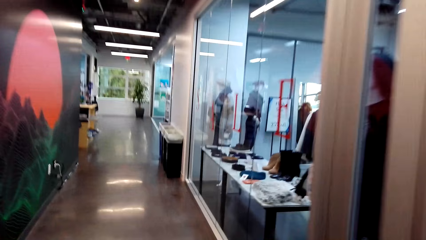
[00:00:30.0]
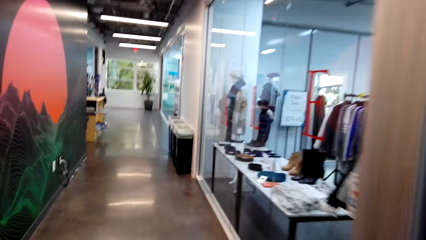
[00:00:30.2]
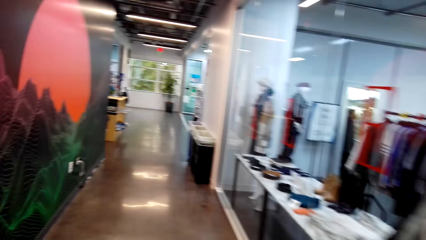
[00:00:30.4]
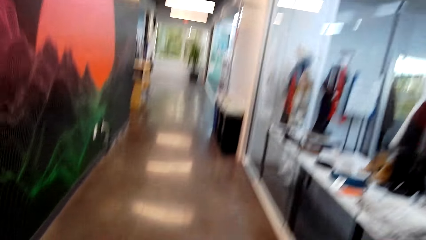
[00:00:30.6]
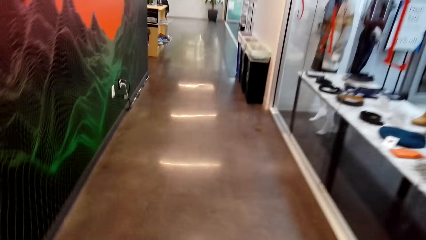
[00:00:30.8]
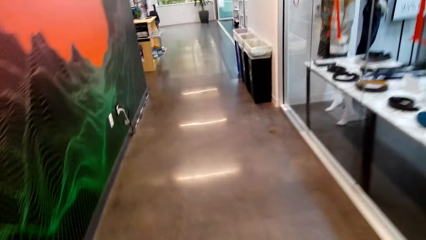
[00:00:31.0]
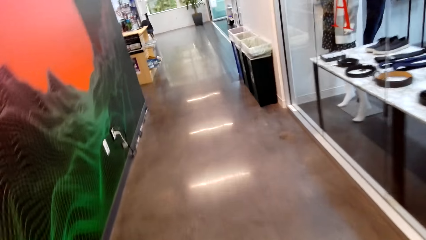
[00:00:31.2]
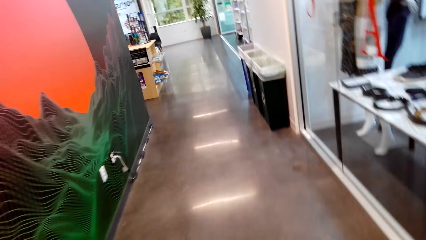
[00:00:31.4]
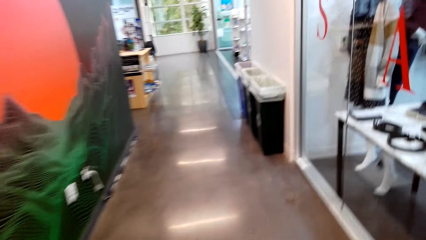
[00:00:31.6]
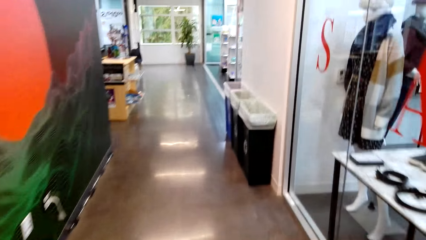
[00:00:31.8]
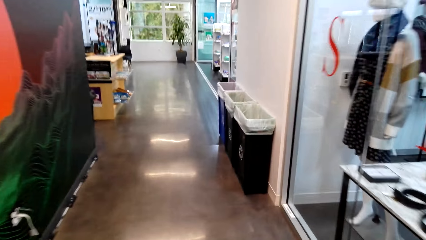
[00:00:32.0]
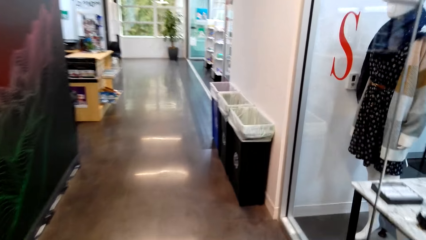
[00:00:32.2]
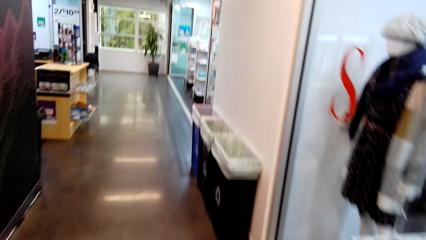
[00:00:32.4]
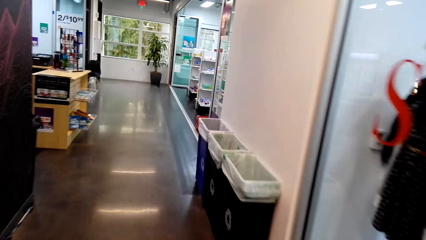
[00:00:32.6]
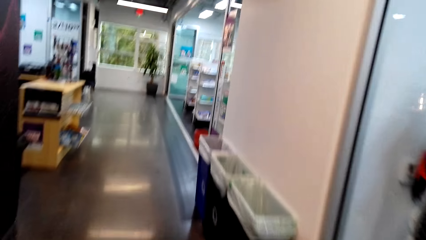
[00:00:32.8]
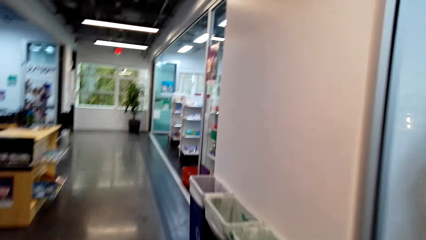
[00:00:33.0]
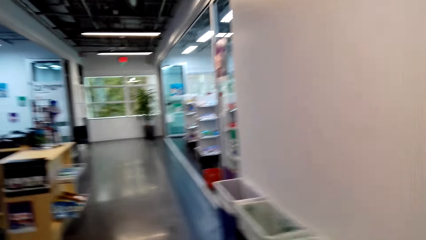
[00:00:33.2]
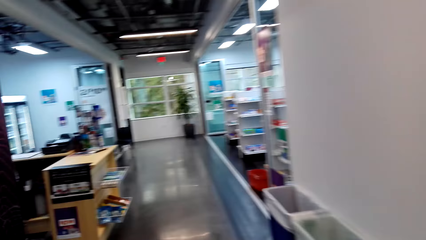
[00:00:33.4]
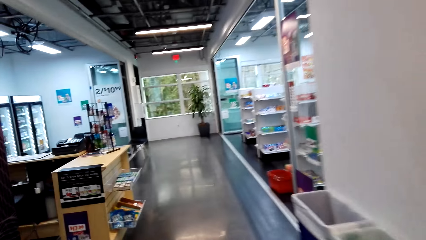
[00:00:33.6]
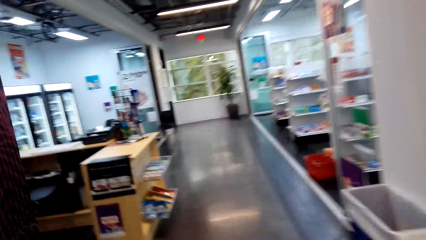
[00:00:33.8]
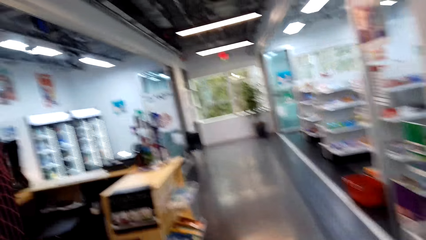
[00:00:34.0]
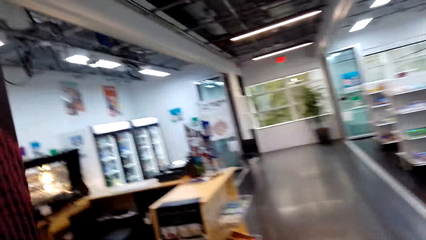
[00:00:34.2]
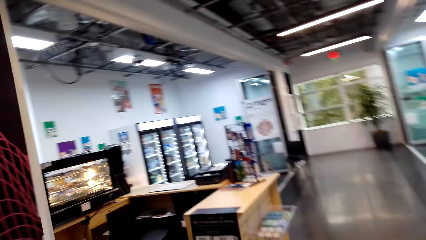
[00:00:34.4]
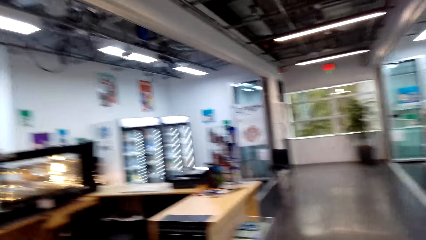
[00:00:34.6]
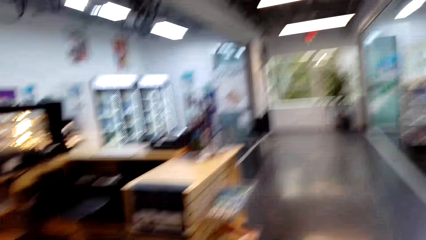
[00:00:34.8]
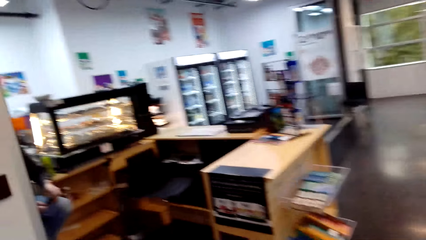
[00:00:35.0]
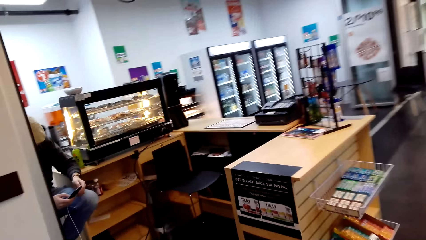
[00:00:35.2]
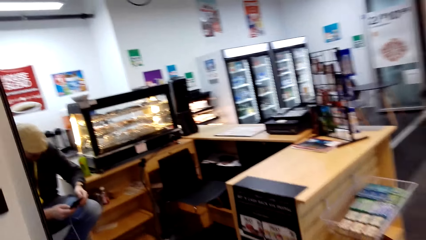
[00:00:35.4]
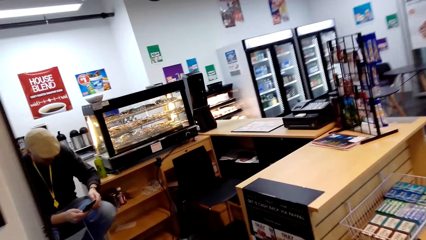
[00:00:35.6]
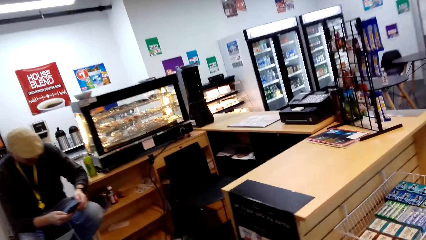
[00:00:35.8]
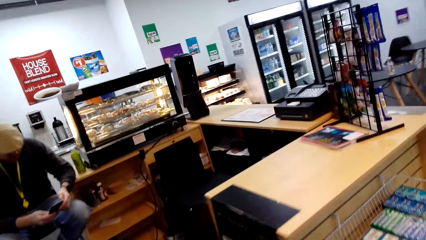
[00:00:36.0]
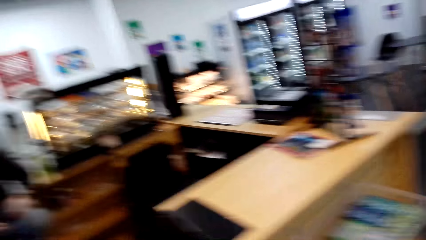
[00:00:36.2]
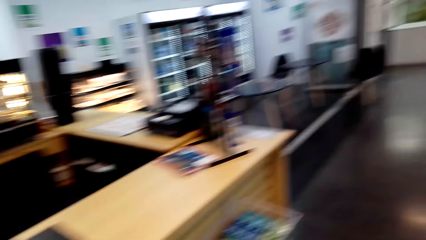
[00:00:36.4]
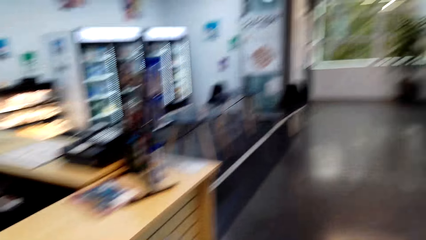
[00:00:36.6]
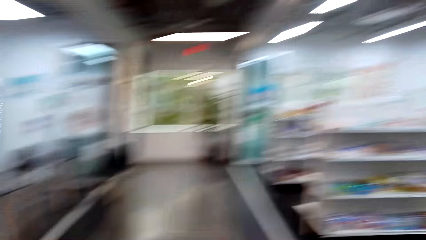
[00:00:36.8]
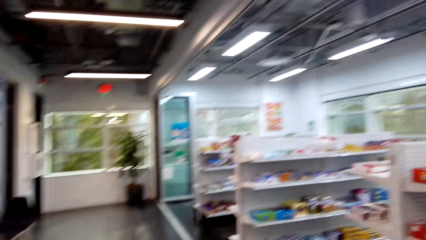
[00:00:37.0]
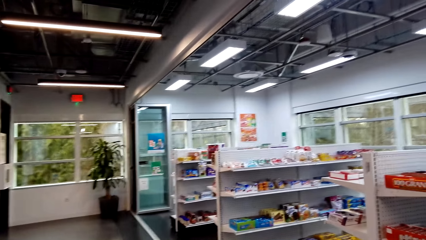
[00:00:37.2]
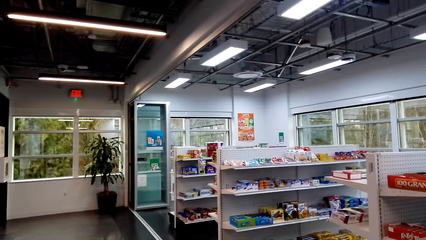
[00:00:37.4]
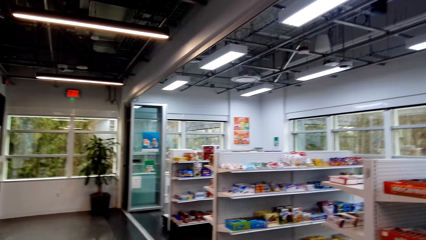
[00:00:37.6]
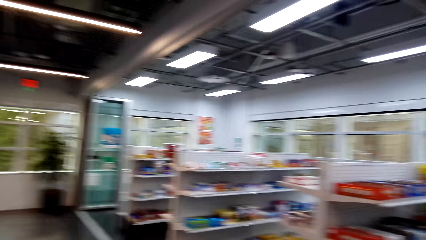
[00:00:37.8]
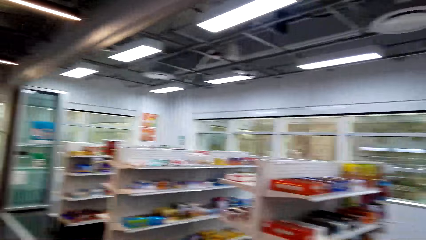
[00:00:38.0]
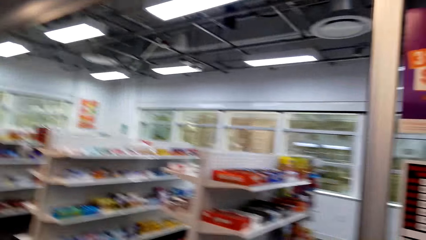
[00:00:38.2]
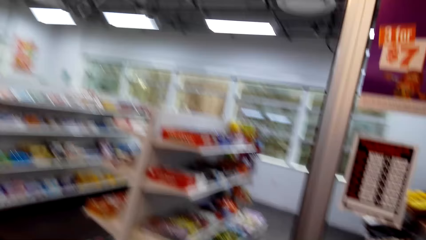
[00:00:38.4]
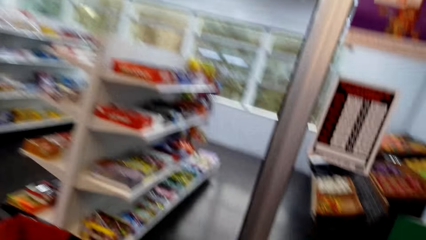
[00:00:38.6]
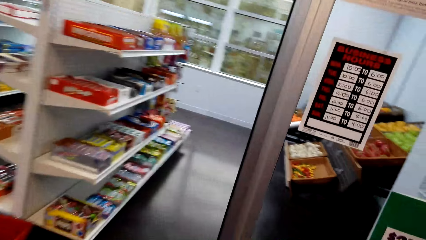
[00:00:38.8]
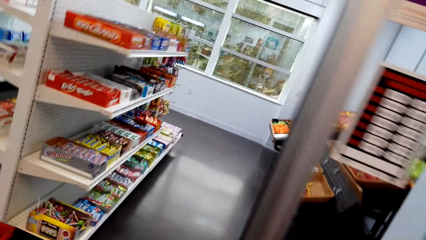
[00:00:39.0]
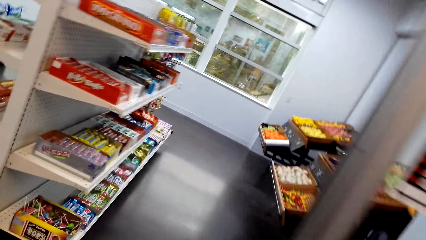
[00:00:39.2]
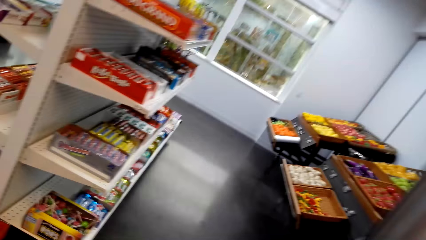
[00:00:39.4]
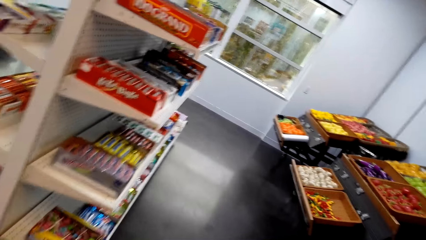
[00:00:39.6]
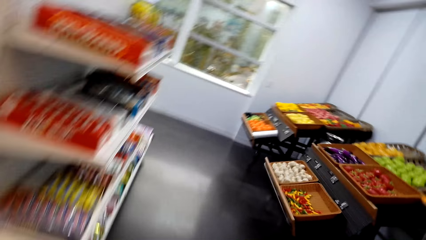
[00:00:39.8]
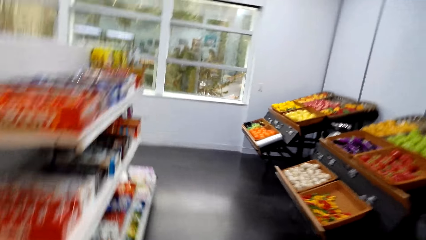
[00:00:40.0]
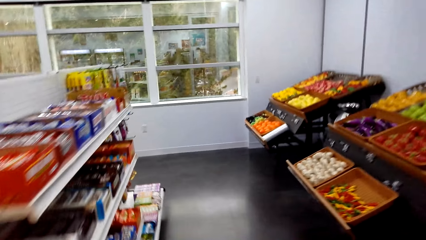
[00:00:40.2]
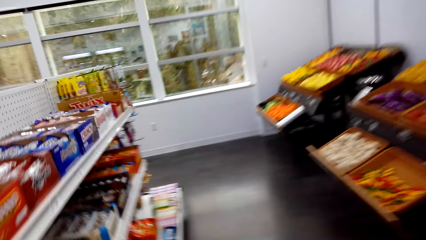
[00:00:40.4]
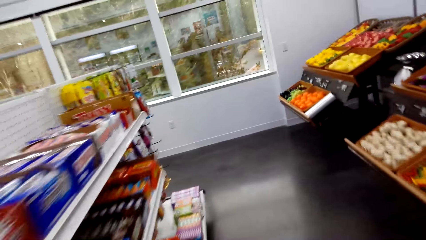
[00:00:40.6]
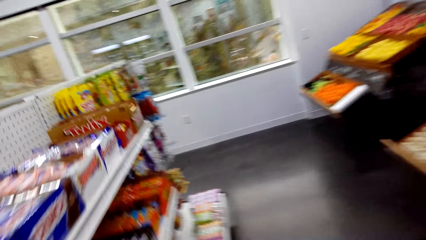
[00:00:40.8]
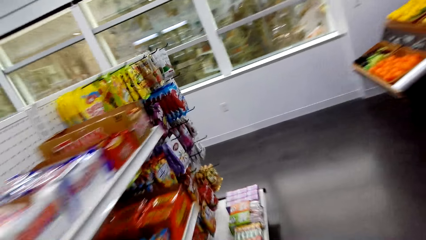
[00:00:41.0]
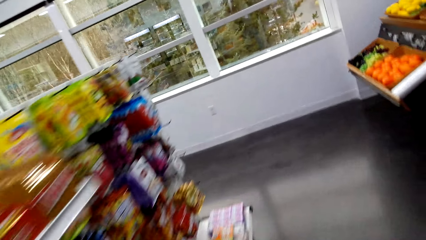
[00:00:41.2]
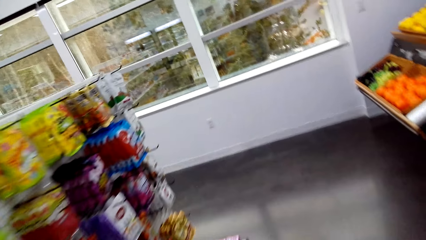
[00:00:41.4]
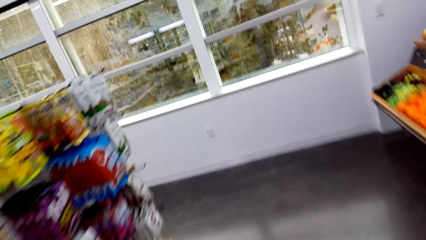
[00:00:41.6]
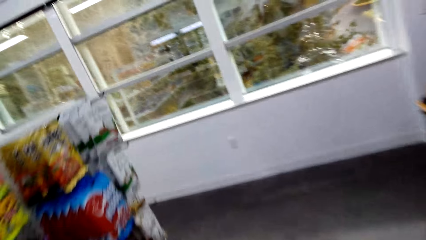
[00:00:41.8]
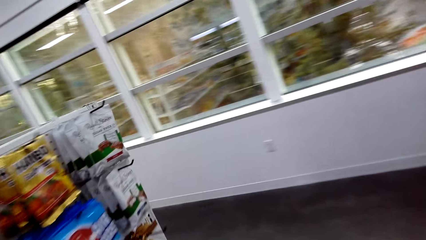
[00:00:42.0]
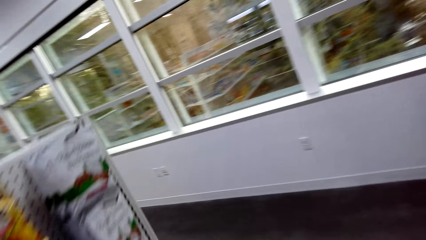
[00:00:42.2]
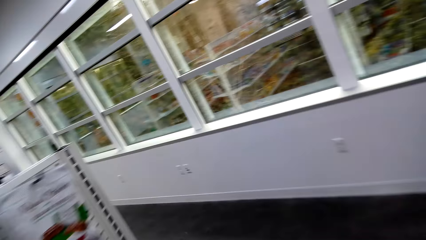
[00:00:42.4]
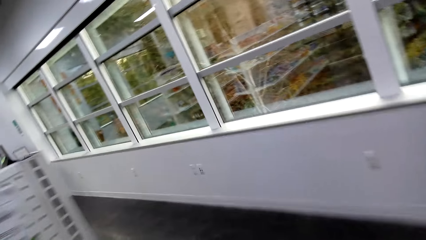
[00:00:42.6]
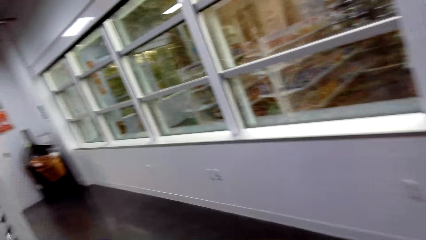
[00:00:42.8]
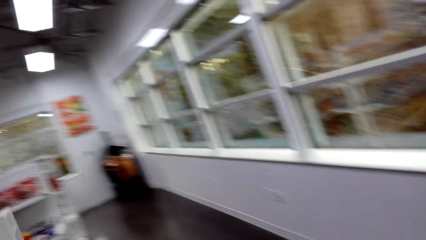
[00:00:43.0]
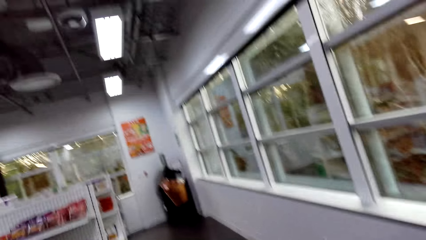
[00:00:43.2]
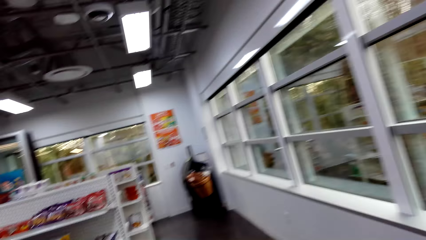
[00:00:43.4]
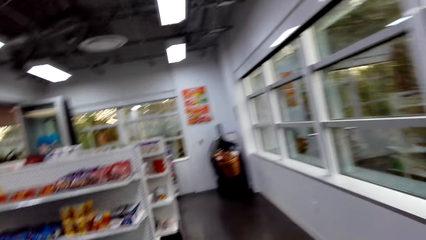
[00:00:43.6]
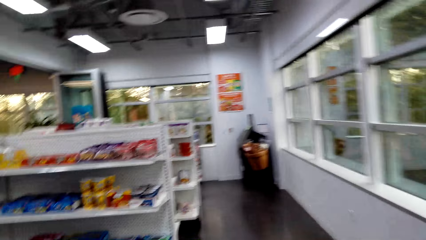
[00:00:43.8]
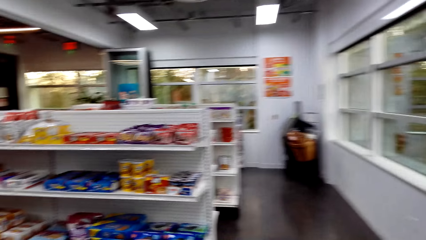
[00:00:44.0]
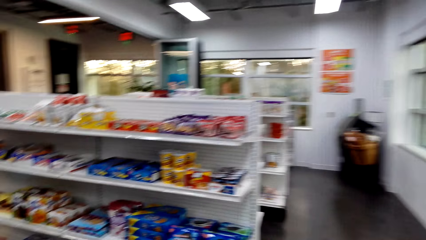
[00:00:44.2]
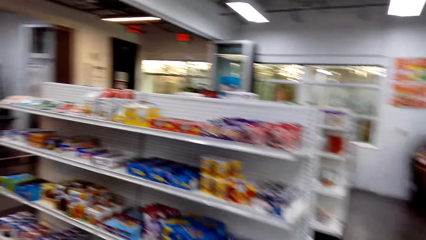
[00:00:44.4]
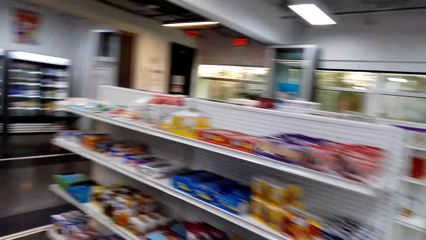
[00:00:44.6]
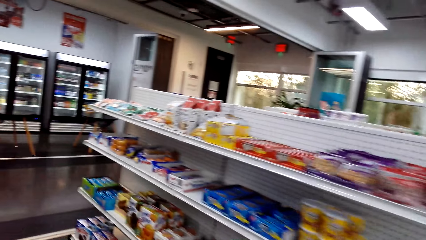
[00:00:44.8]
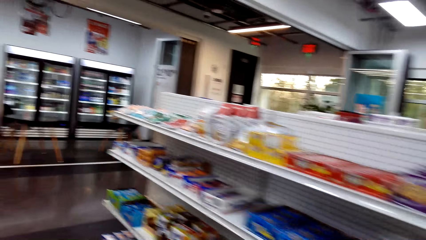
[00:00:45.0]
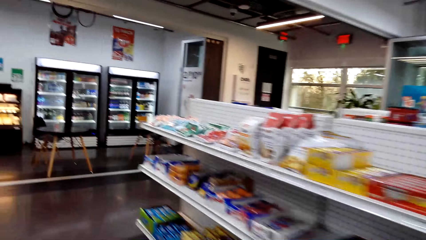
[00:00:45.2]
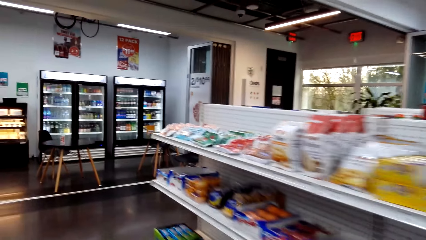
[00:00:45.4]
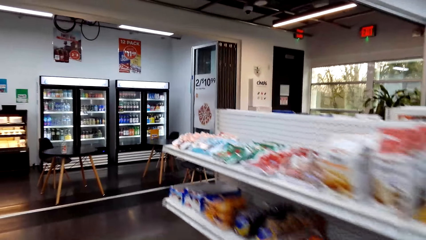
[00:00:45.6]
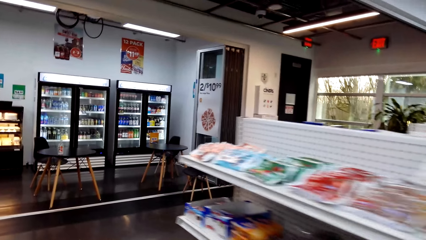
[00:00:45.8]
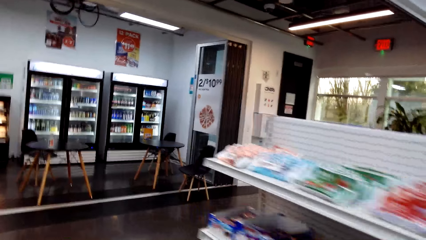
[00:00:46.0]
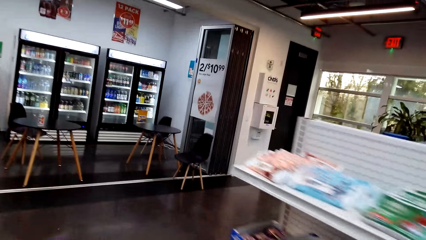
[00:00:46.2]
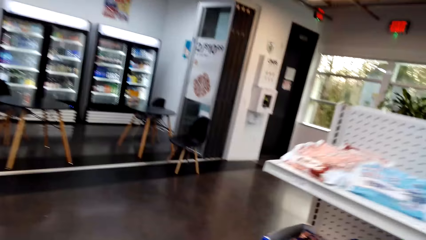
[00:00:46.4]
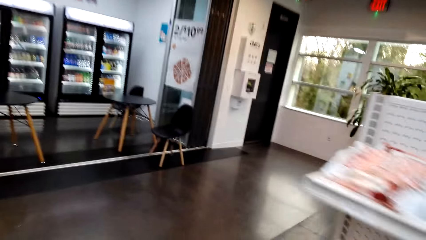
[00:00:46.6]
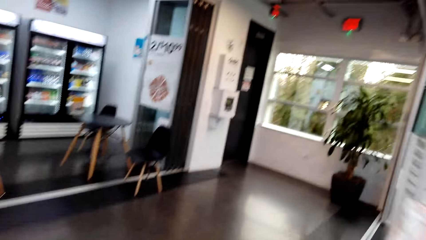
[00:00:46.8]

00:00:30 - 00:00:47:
The camera wearer walks towards the shop. A man operates the phone. The man holds the phone. The camera wearer steps forward. They walk in the shop.
